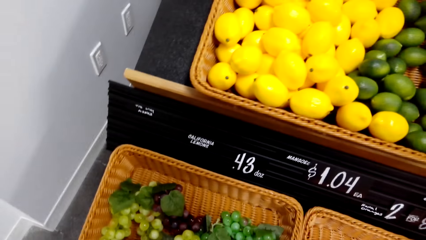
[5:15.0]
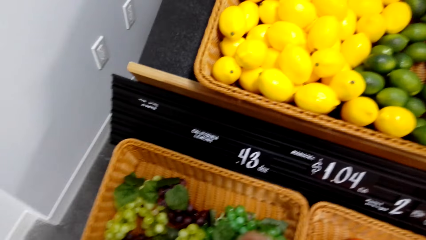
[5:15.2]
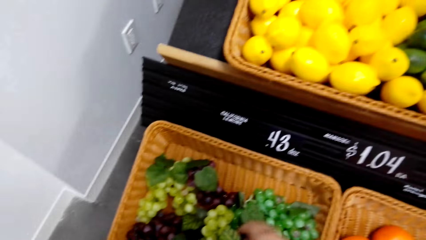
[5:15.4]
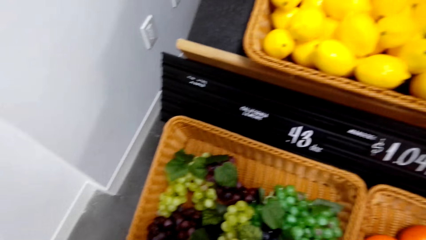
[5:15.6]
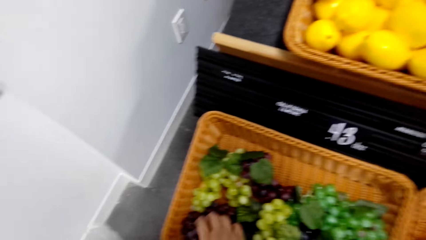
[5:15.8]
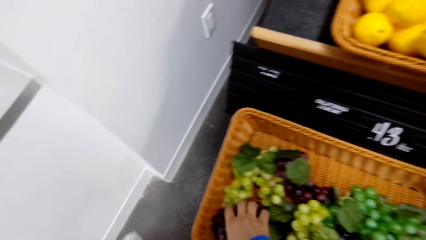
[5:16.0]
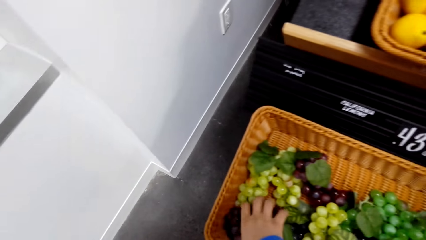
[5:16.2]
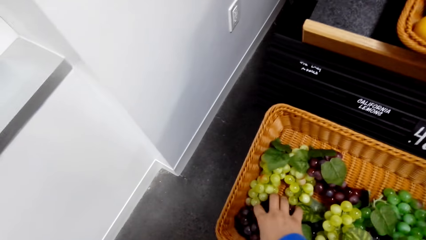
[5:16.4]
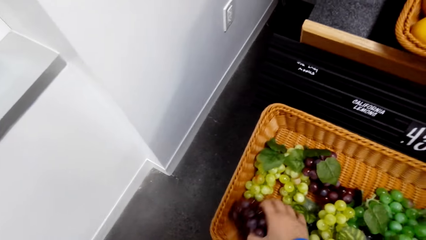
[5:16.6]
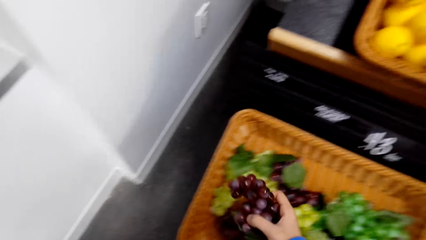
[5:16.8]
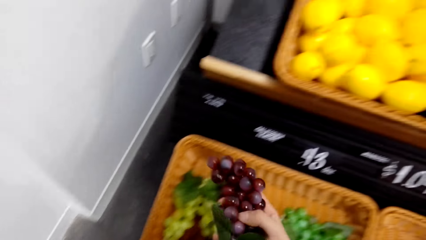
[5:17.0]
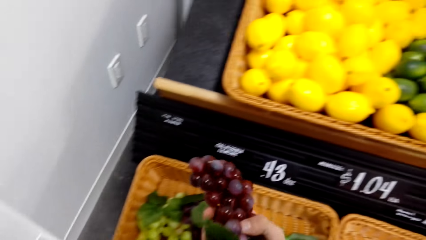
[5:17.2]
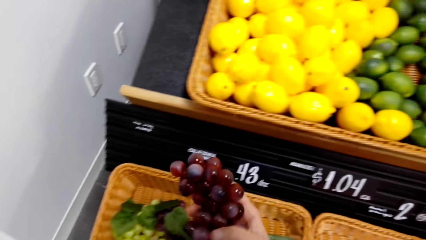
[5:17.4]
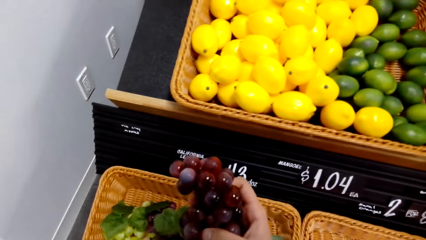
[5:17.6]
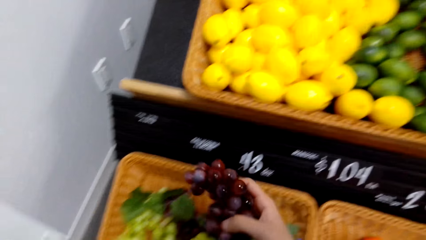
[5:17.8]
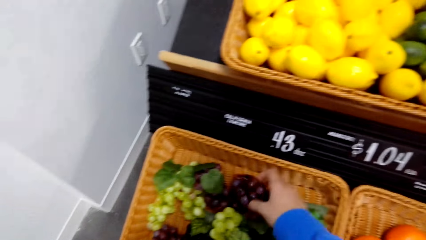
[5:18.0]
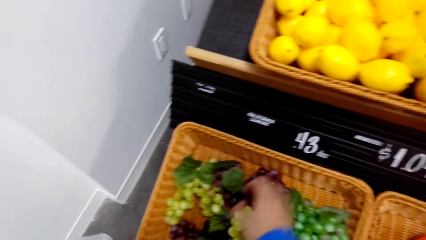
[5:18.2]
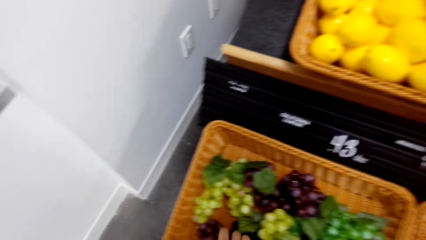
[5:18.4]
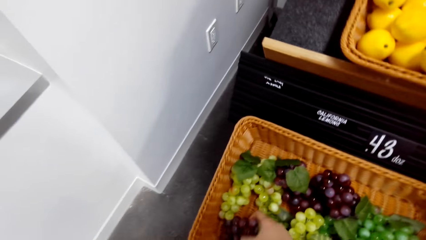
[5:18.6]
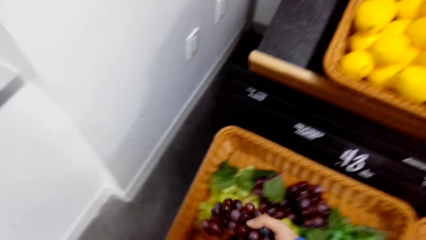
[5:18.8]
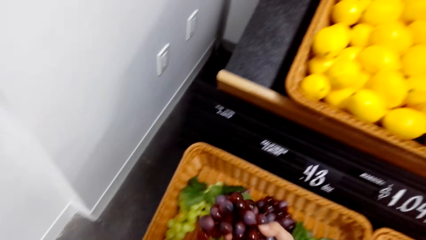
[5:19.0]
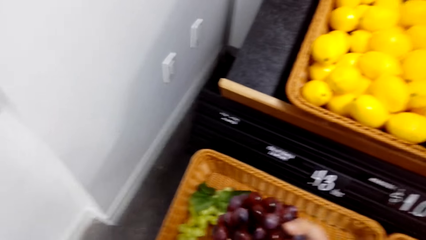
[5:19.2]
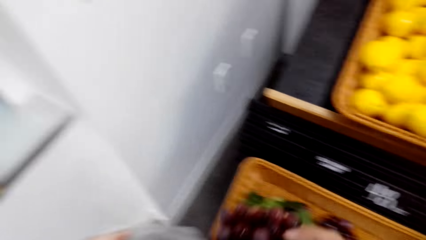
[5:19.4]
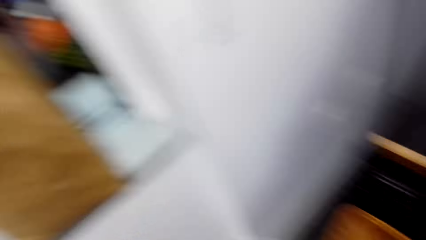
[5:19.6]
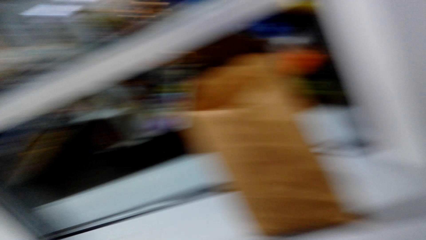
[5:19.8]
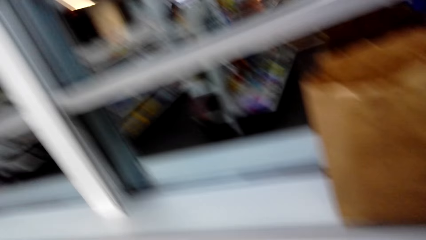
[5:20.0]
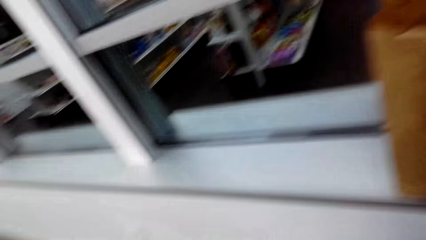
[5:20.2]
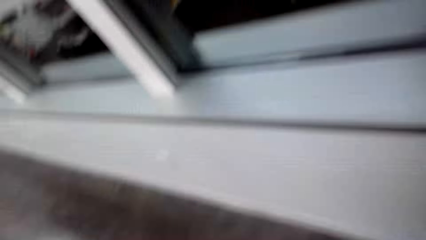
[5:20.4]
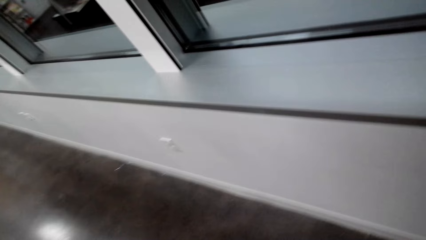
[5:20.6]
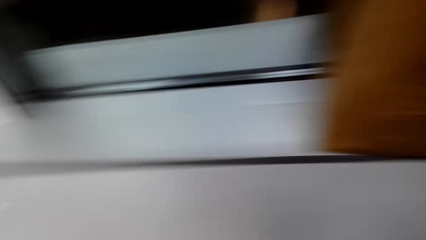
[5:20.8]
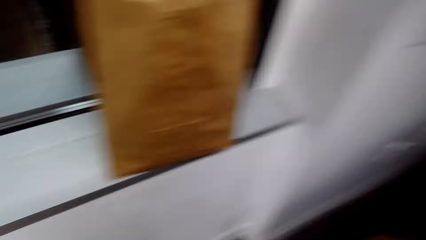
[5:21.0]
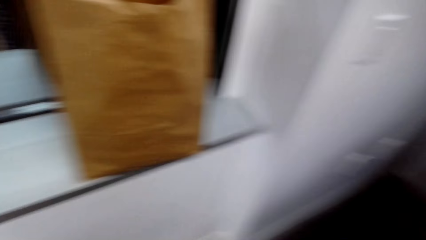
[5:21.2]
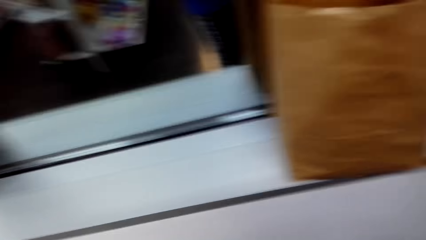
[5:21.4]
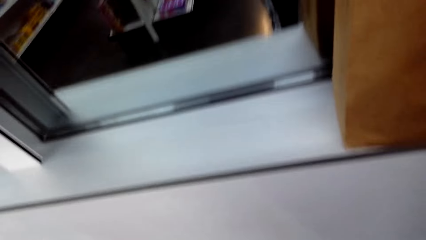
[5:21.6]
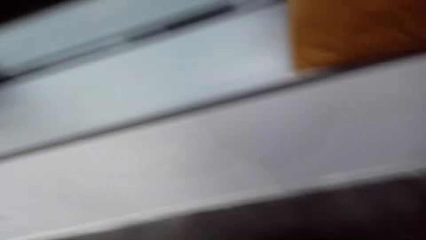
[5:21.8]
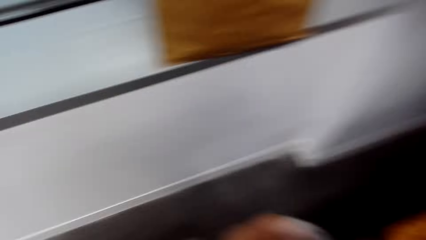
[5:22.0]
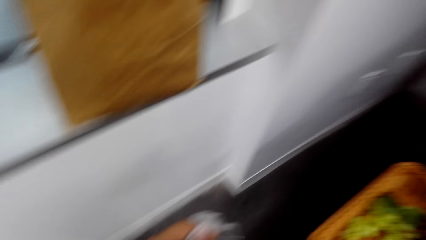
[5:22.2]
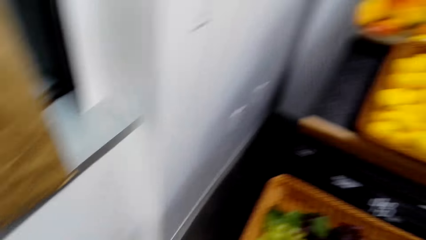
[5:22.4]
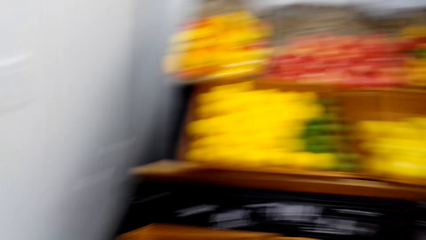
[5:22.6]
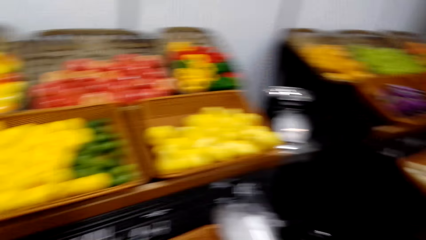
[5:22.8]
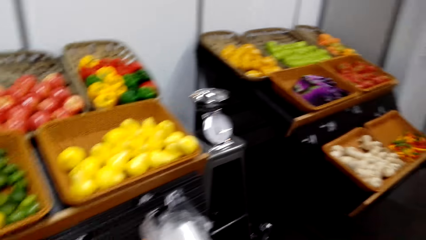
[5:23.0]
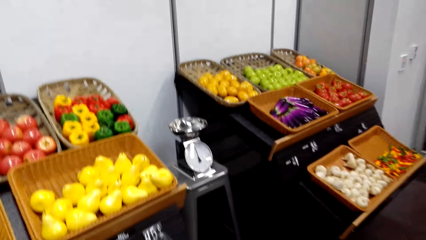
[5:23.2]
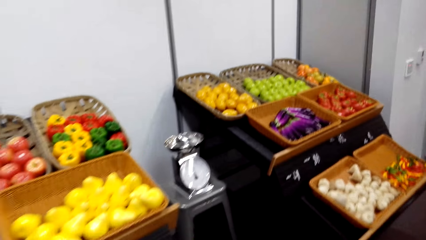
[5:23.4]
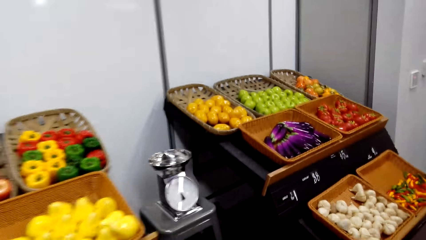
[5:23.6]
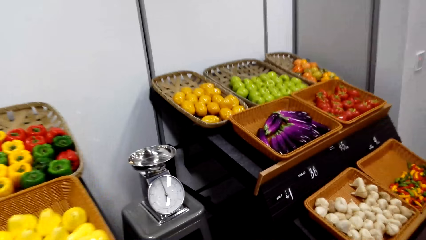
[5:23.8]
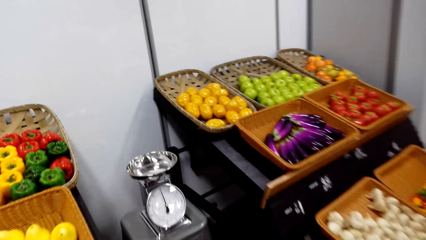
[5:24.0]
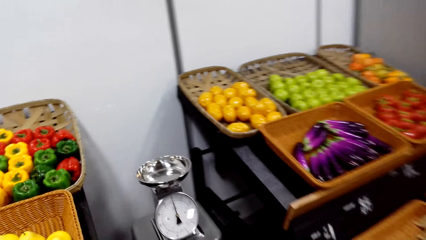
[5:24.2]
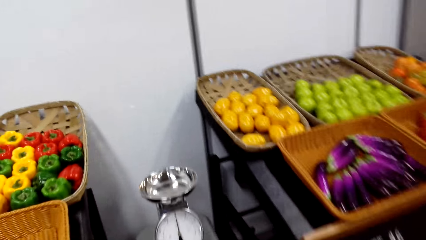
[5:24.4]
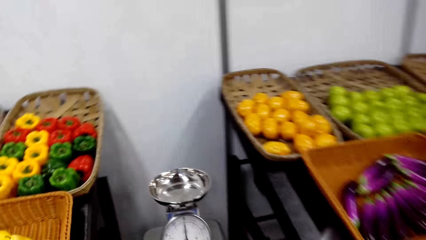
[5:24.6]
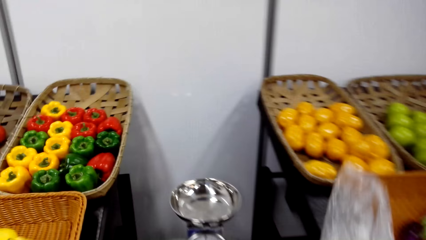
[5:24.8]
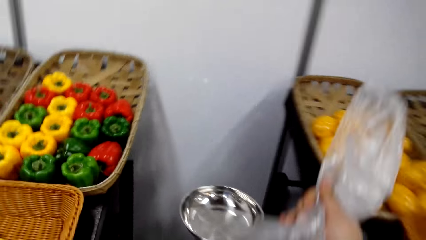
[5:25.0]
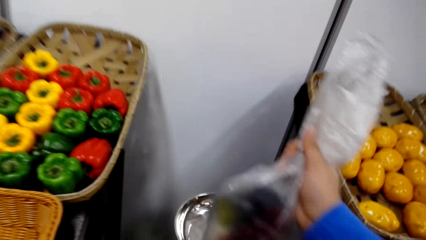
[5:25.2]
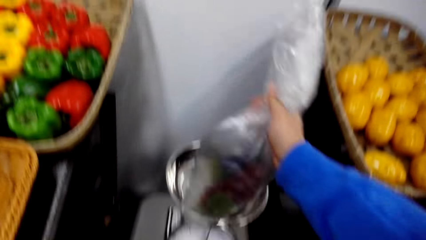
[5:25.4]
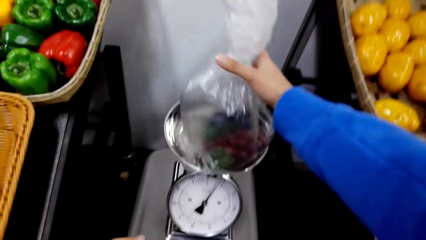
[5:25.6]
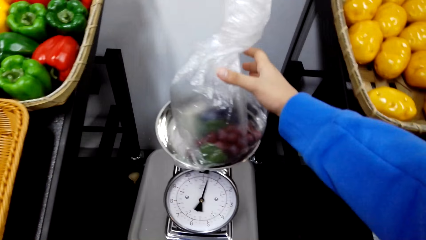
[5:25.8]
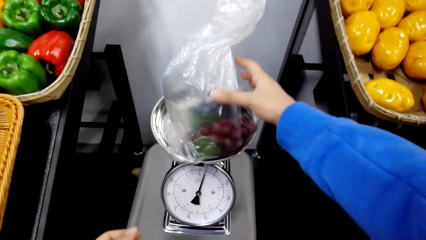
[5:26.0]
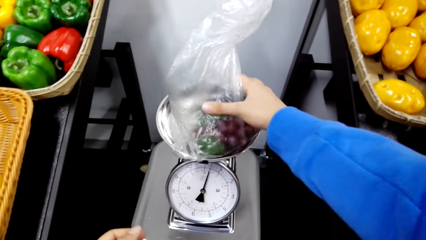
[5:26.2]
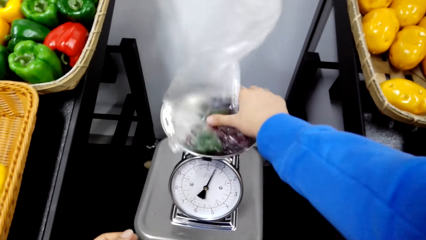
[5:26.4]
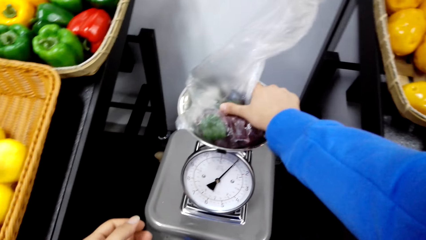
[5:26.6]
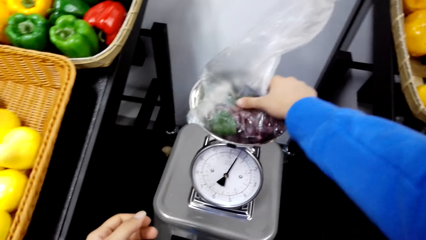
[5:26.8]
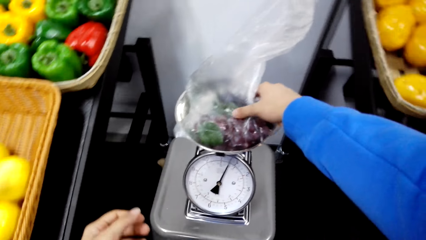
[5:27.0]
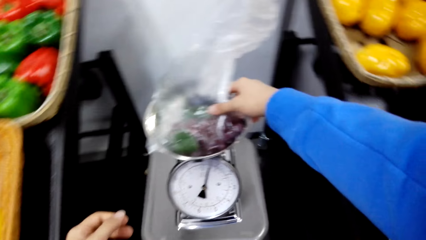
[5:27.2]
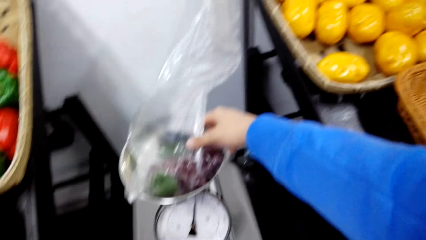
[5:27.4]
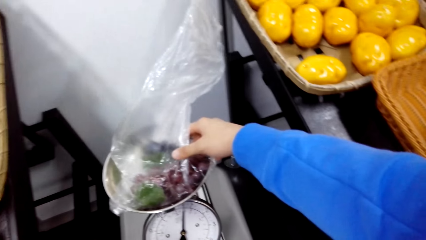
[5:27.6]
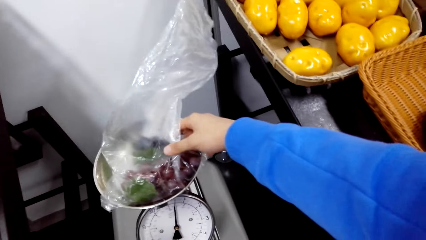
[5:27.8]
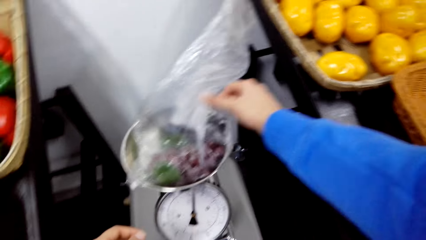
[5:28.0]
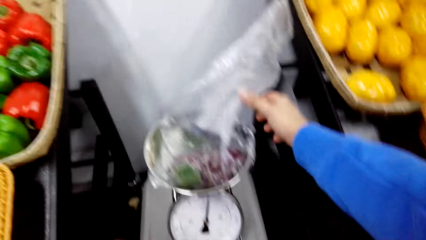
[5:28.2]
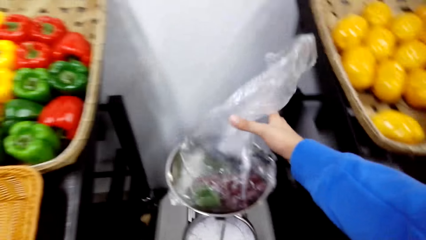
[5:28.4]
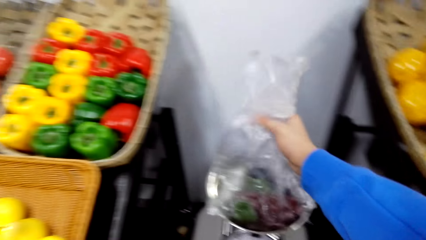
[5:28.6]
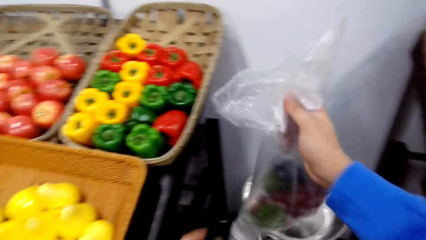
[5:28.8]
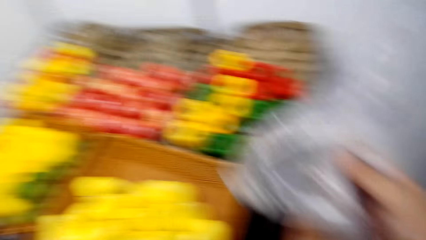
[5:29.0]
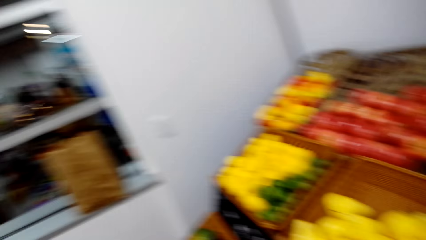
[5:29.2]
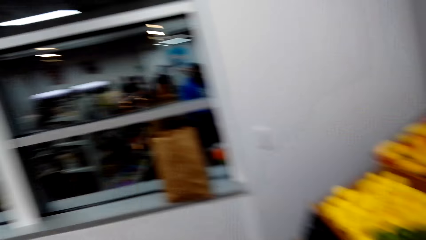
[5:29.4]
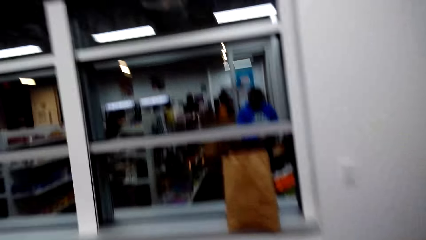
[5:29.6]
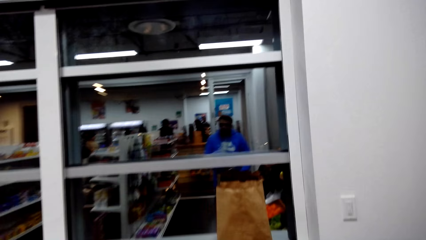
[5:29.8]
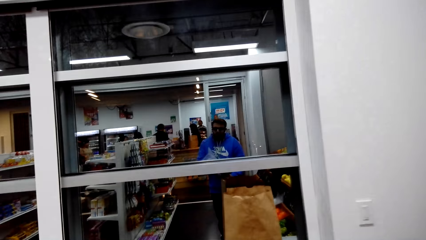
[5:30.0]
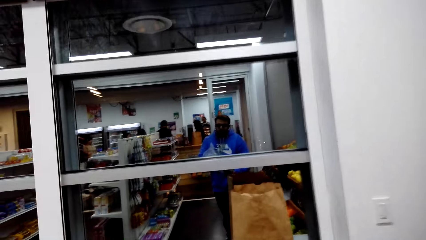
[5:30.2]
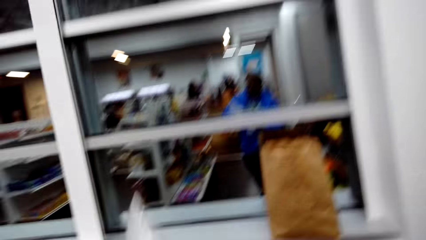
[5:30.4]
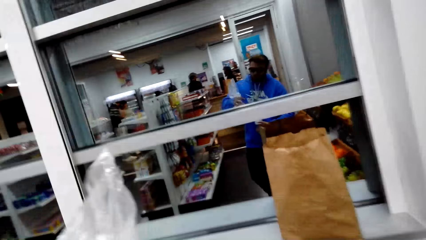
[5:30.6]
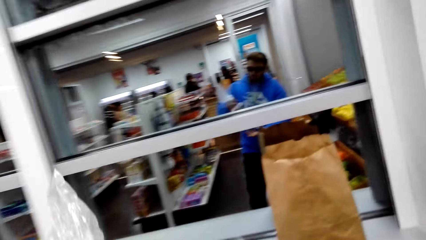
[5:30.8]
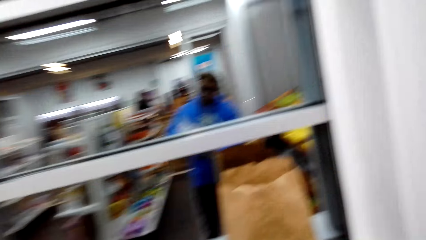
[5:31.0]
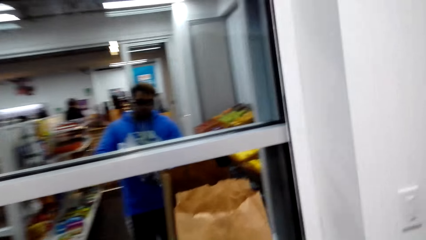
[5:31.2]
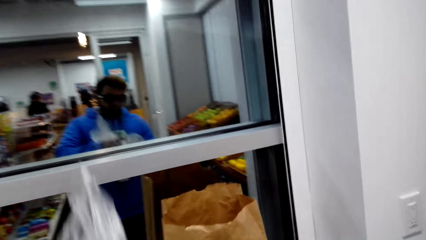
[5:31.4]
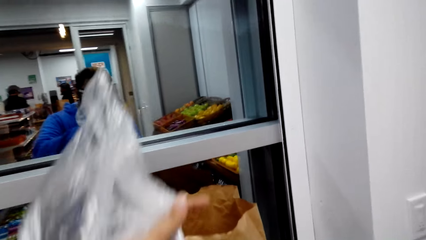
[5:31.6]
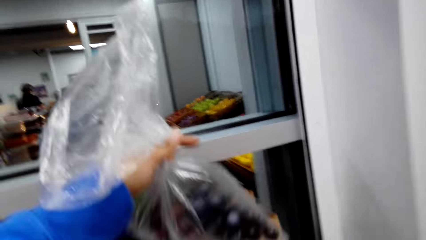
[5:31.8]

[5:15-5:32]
The camera wearer picks up the grapes and looks at the grapes. They put down the grapes. They pick up the grapes and look at the grapes. They put the grapes in a polythene paper. They look around. They put the grapes in the bag. They walk around. They put the grapes in a weighing scale. They adjust the grapes. They weigh the grapes. They take the grapes bag. They walk towards the carrier bag.
